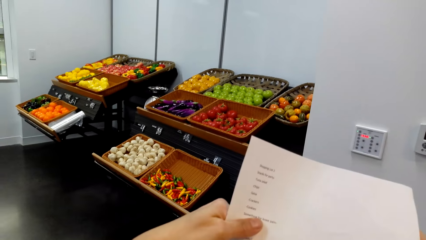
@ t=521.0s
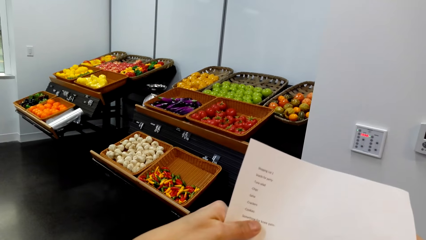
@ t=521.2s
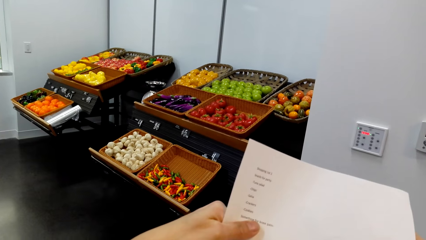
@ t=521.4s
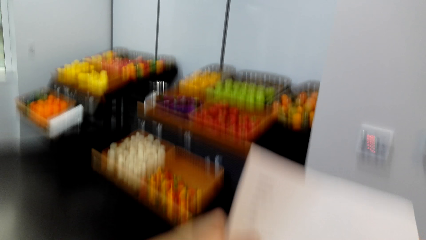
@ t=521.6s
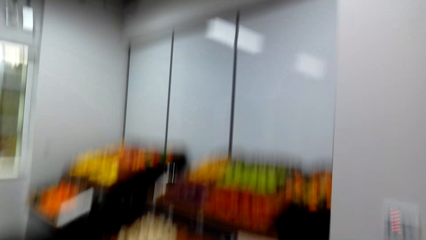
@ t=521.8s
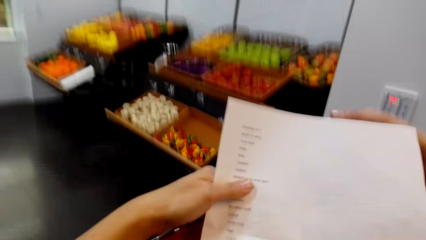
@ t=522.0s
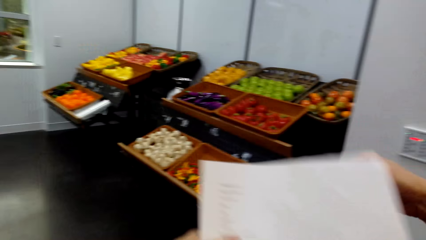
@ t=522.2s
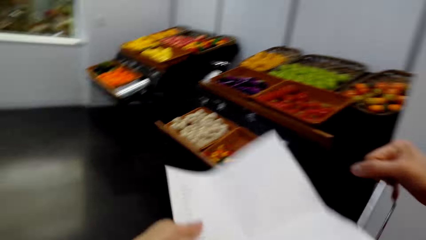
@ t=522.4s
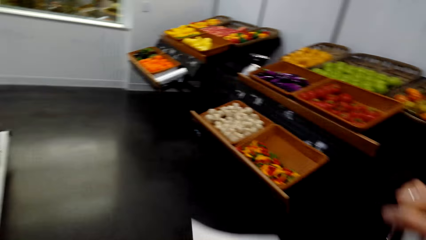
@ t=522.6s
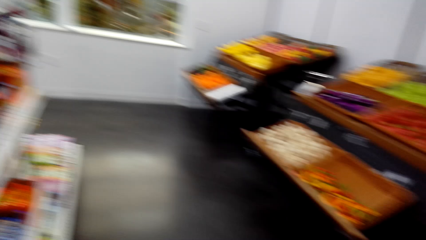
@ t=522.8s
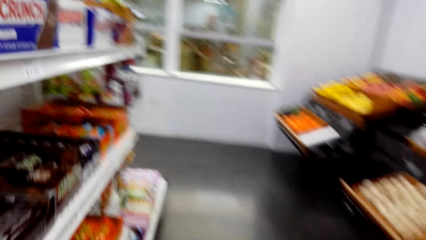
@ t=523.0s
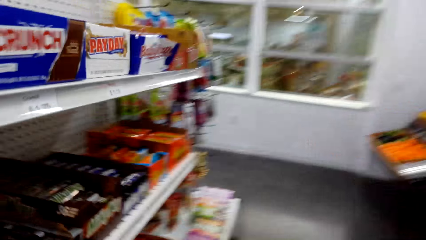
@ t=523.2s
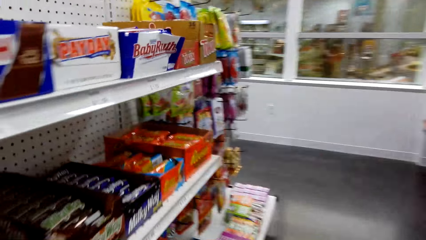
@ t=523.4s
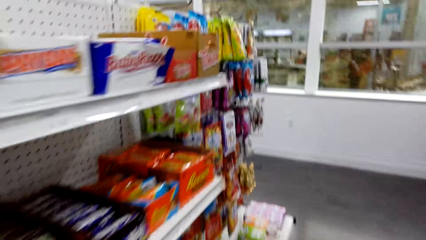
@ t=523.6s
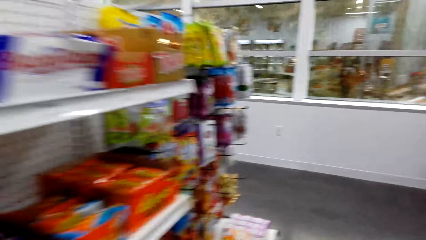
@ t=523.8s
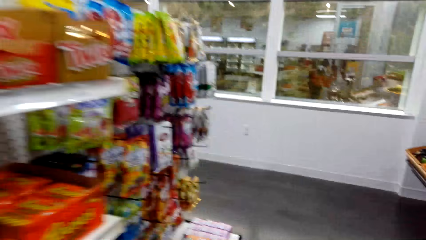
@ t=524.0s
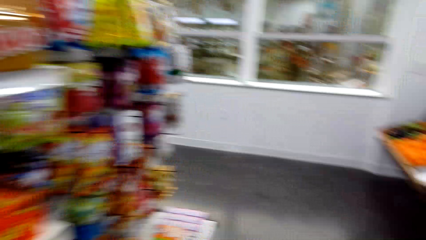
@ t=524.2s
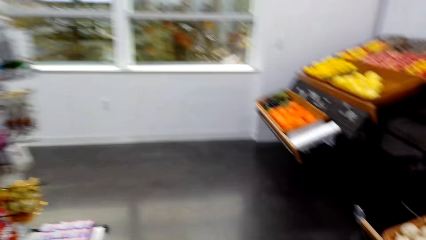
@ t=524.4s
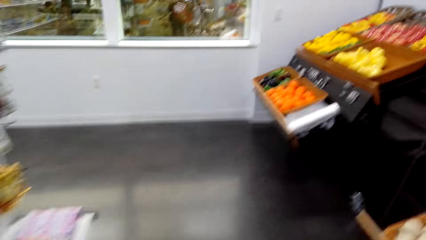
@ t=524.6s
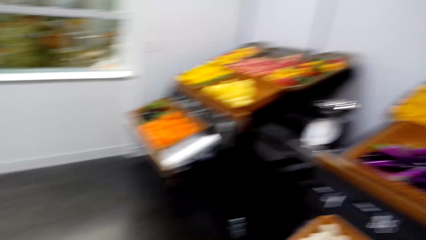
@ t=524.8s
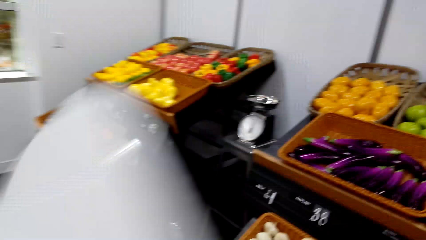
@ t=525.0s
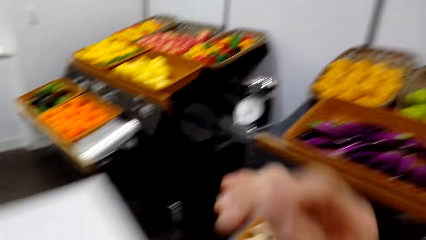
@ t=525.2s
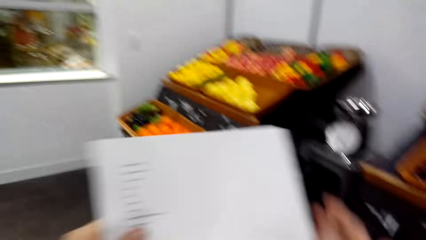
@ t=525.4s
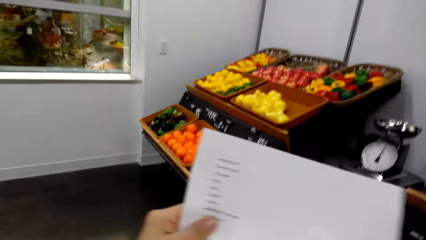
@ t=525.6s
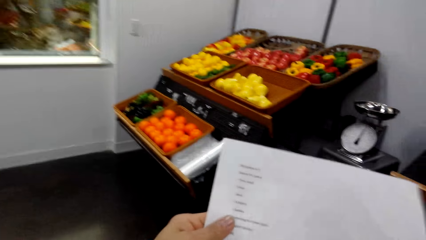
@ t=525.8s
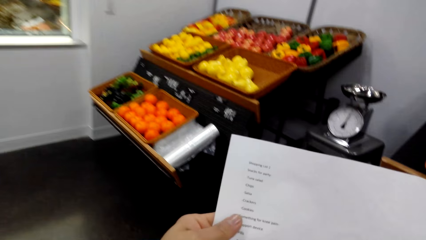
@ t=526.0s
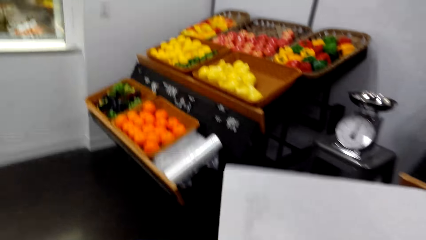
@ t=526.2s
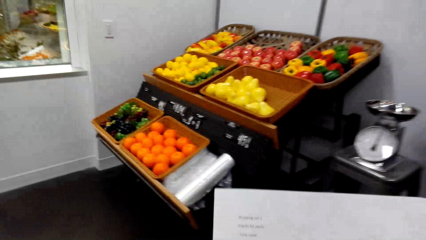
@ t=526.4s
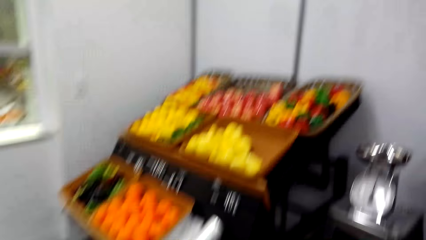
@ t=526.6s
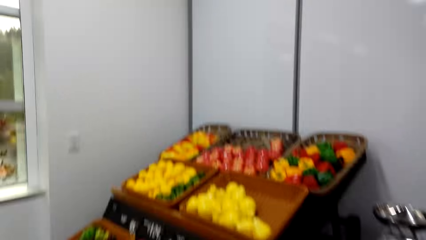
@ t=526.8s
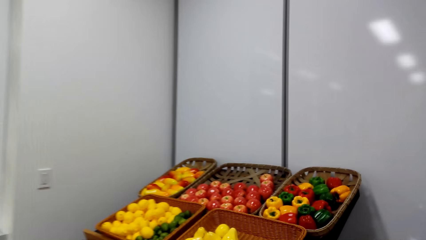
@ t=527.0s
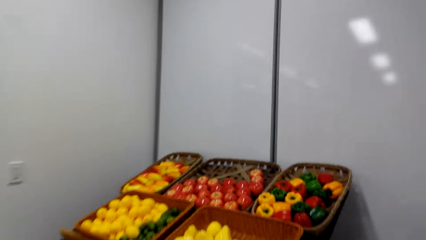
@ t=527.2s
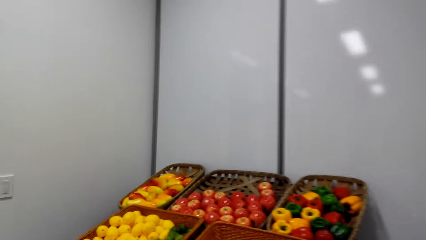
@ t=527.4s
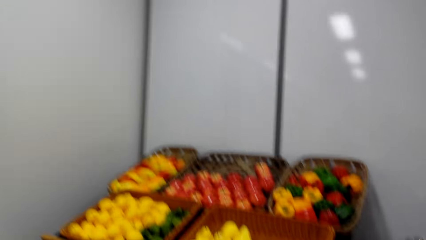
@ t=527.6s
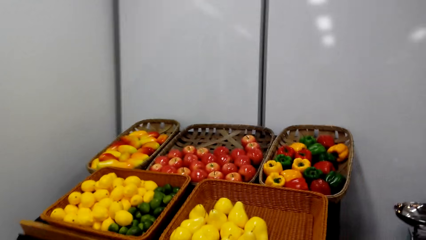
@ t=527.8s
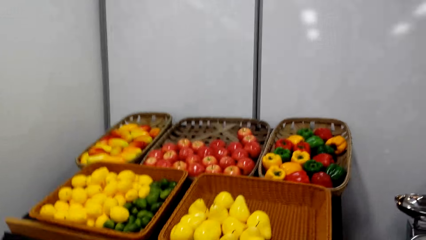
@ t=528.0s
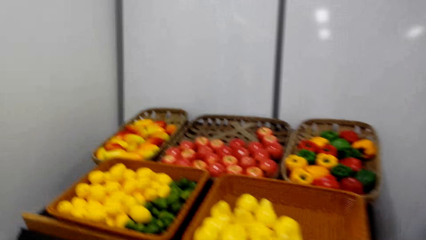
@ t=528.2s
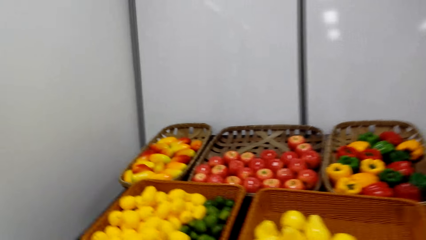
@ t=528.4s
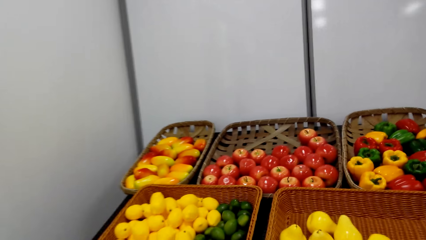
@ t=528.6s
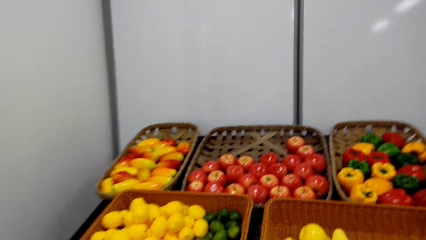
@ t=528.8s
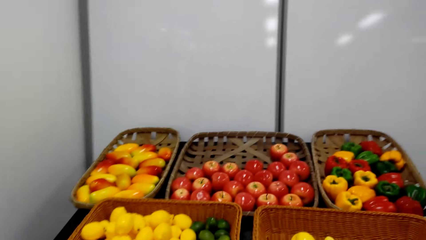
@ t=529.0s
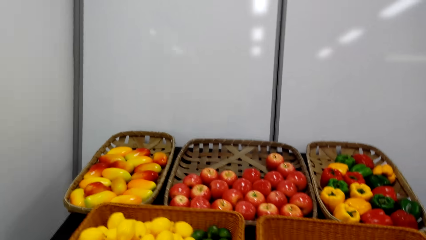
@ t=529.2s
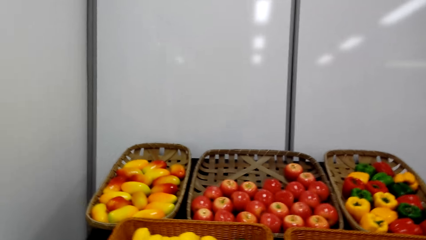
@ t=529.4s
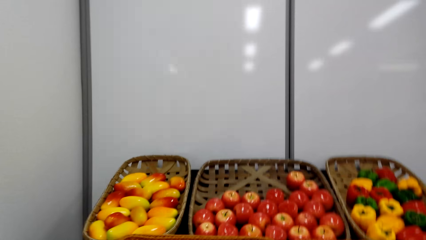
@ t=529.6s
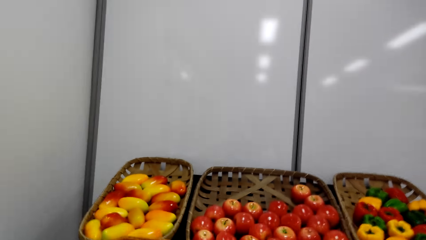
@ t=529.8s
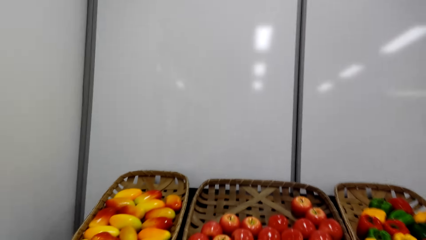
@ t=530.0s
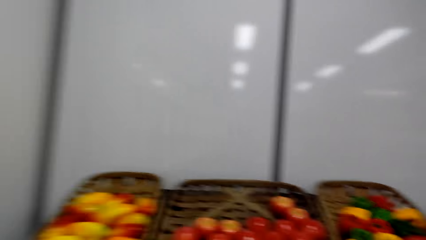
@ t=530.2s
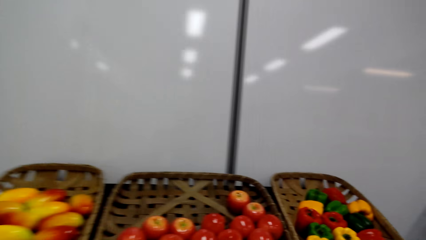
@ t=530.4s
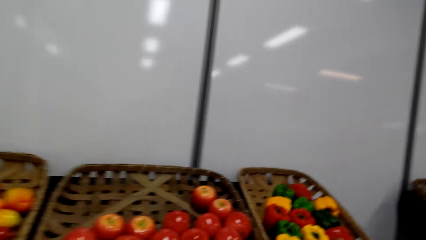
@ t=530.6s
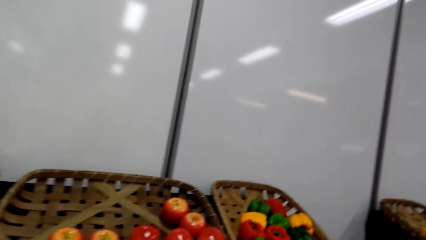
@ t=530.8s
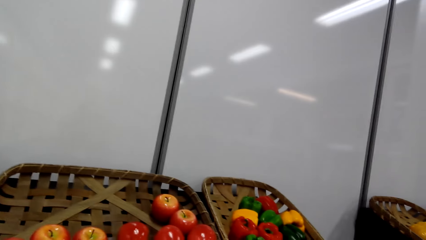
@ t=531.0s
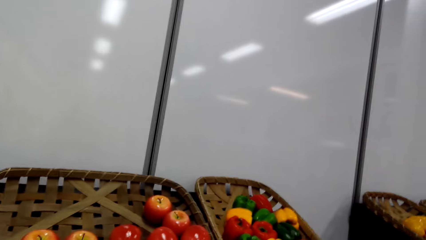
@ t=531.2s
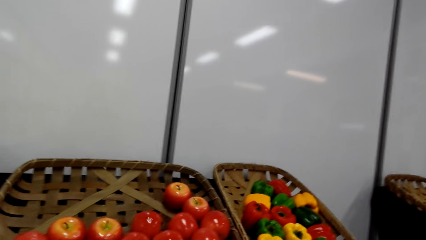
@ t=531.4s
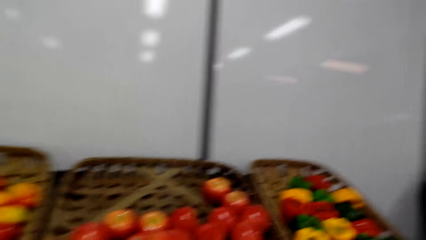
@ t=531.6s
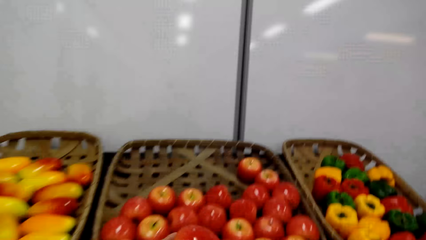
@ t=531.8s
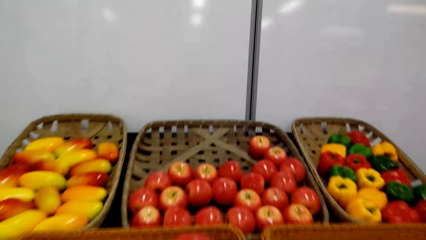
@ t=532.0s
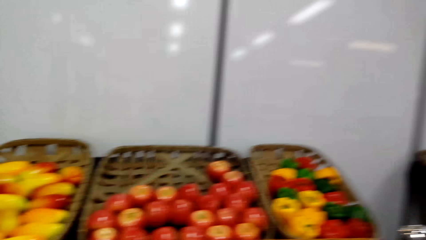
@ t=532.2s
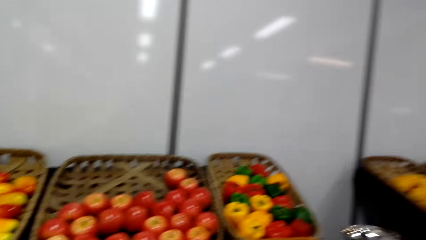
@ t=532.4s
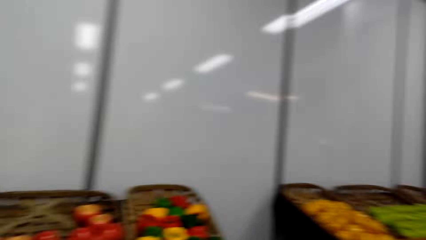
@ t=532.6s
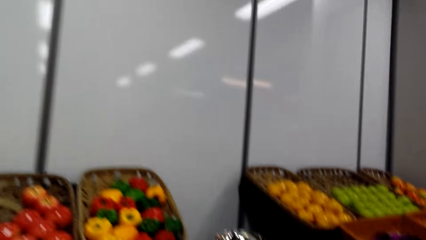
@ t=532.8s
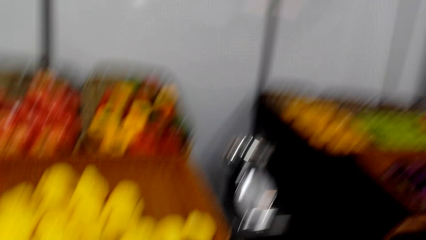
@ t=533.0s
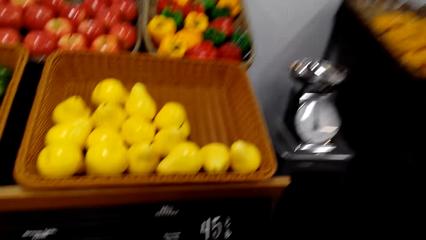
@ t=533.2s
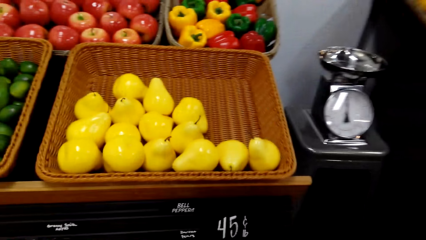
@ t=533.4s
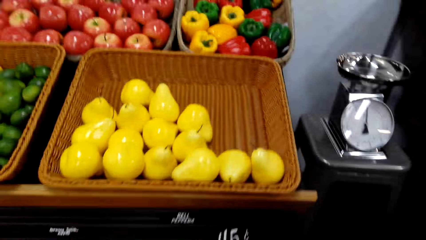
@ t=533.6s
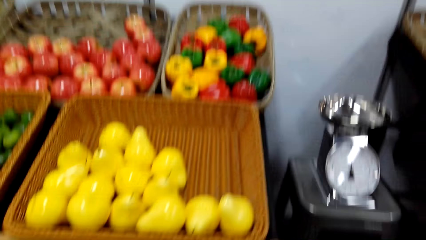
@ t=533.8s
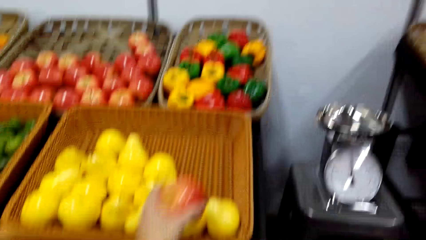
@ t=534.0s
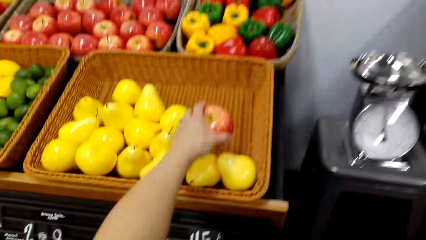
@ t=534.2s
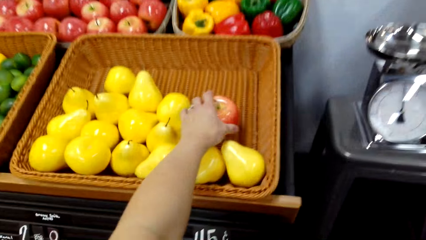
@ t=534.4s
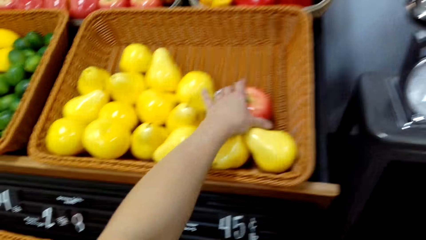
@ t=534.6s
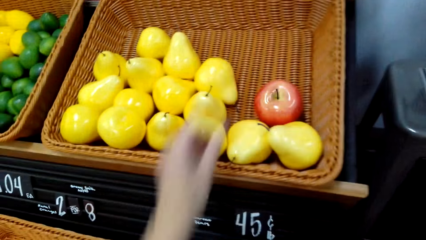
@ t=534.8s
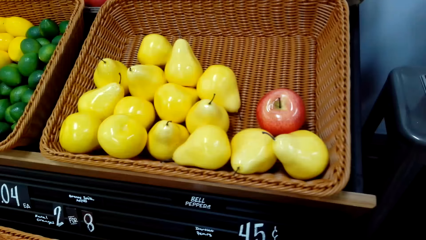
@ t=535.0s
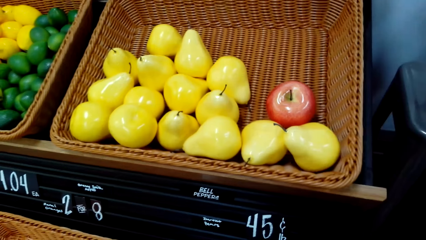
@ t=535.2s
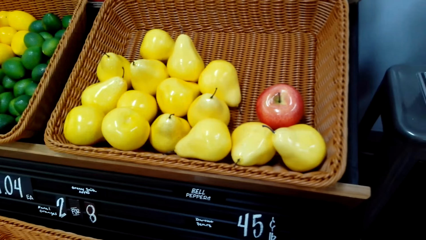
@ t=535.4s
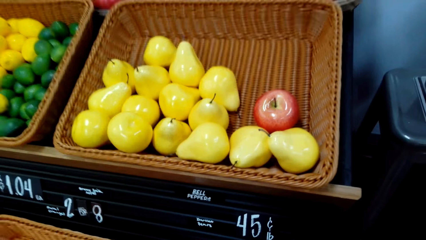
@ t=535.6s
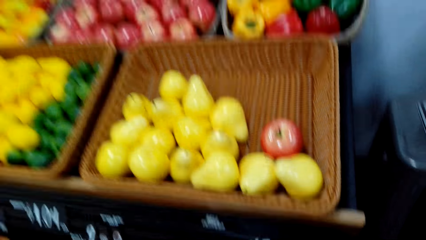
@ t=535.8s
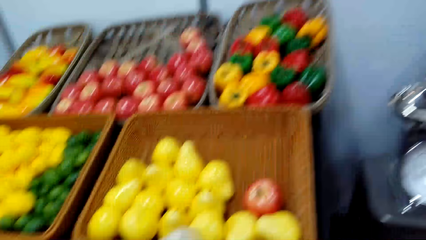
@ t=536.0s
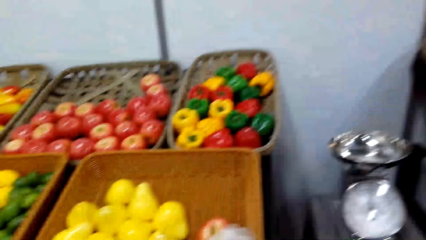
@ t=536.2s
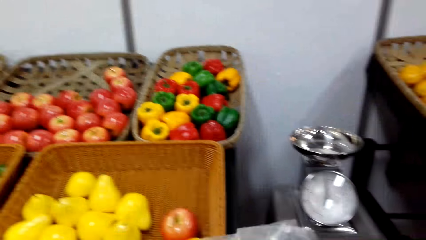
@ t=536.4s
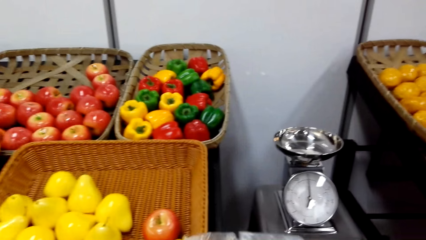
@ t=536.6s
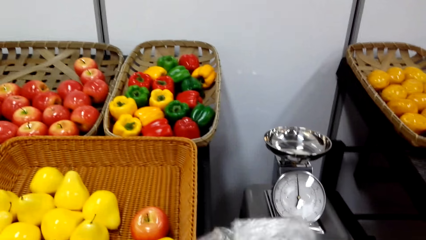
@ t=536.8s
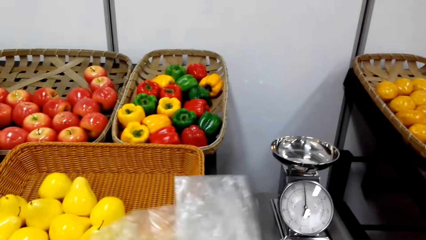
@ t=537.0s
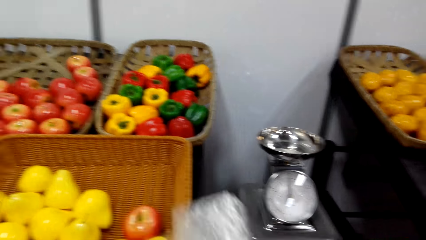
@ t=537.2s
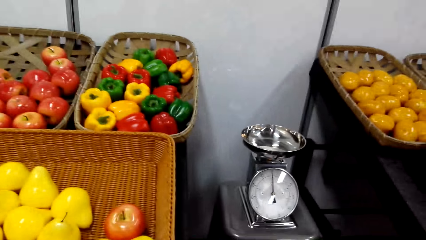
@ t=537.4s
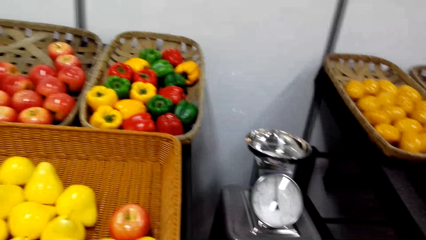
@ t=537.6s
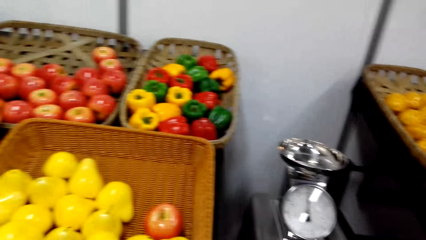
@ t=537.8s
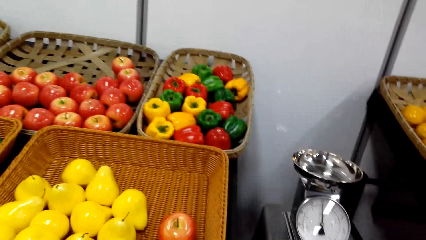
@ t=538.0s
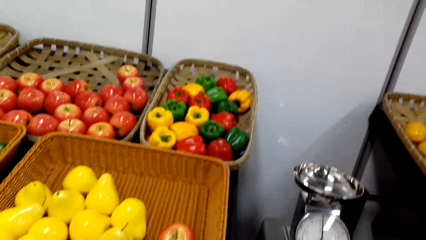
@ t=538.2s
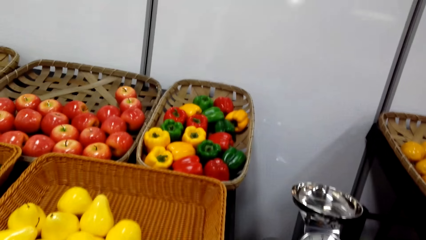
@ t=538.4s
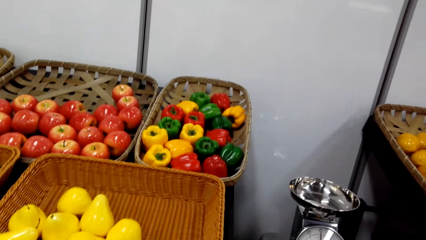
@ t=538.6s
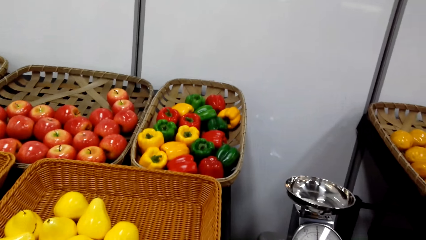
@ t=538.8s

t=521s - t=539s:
The camera wearer walks around the supermarket. They look at the record paper. They walk around the supermarket. They hold the fruit.
